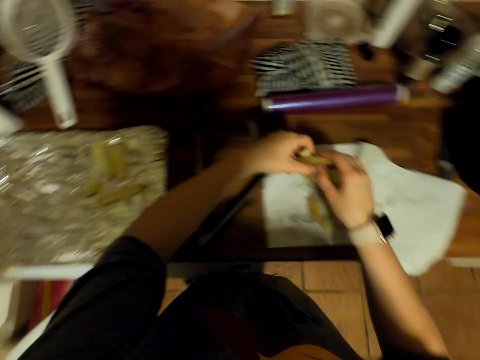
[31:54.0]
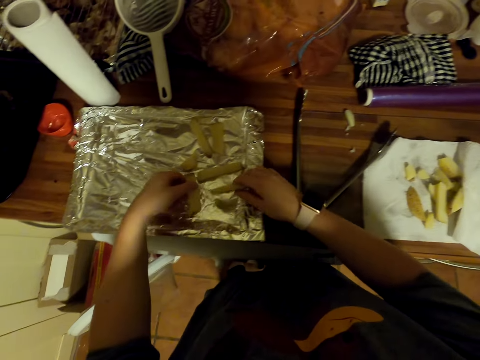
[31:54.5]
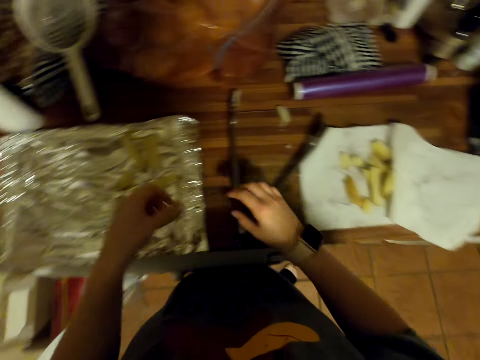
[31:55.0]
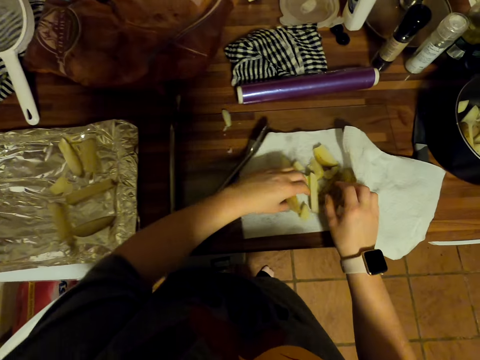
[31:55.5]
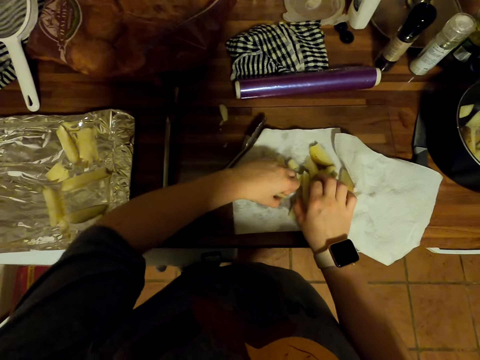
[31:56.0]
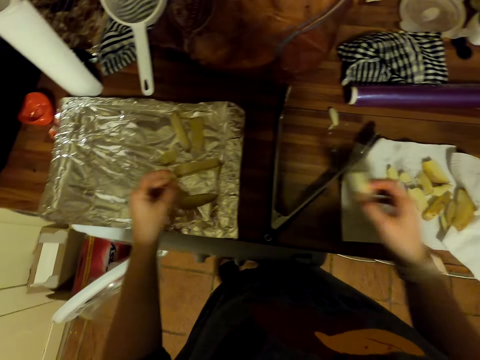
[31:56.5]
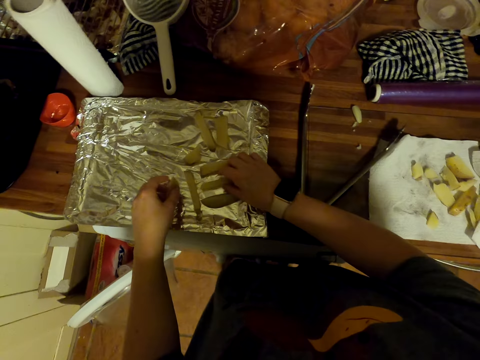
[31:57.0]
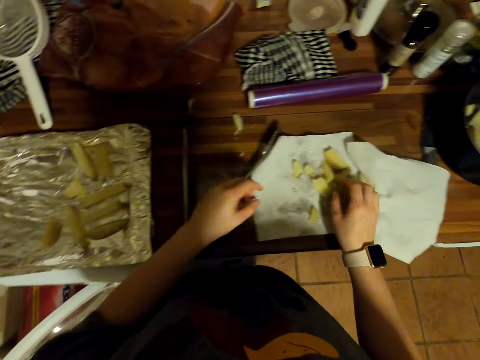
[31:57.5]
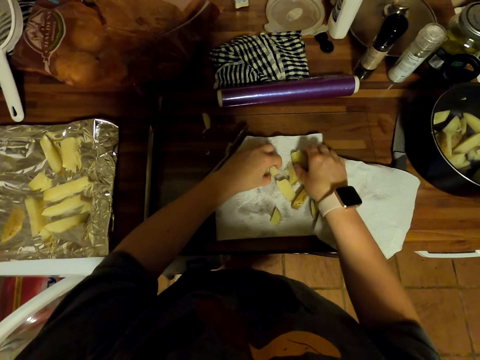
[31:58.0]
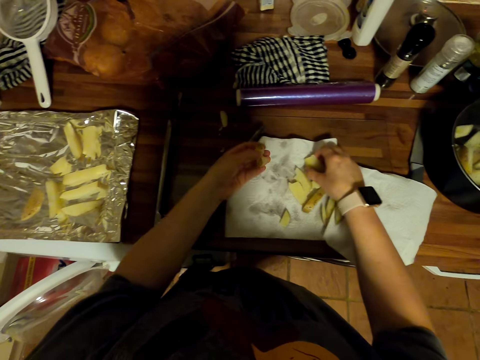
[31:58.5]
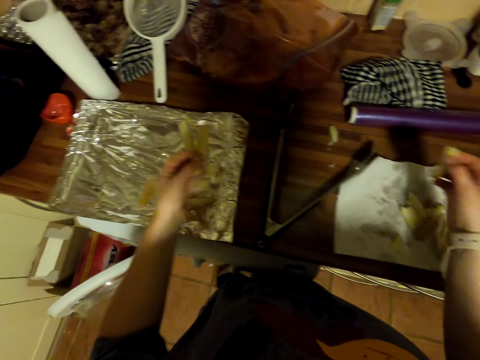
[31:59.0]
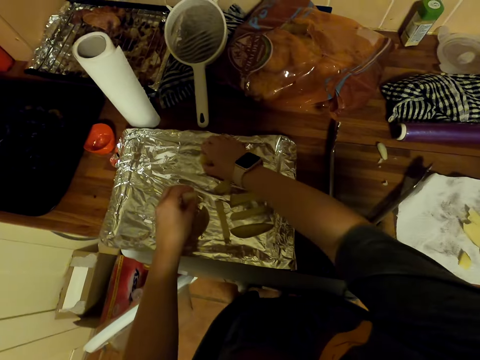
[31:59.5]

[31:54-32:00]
The camera wearer puts the potatoes on the tray. They pick up potatoes on the kitchen tissue. They put the potatoes on the tray. They pick up potatoes on the kitchen tissue. They put the potatoes on the tray.

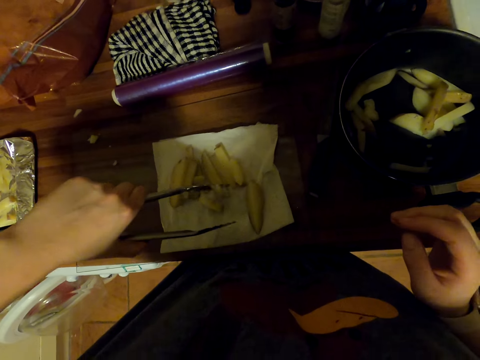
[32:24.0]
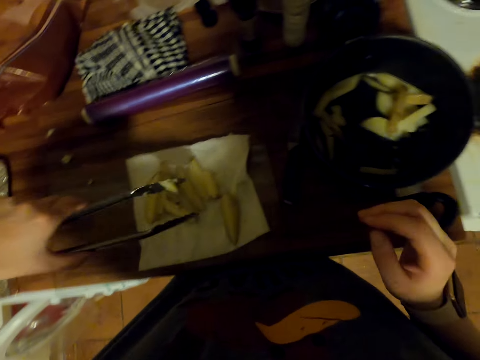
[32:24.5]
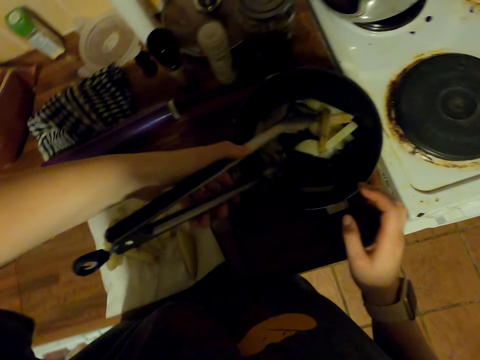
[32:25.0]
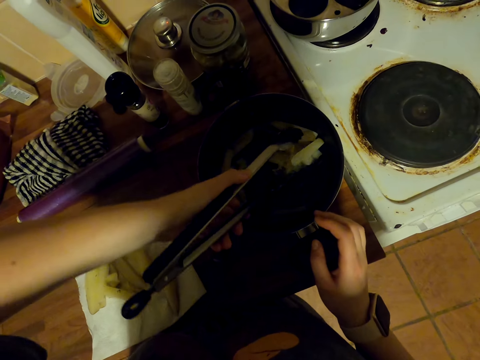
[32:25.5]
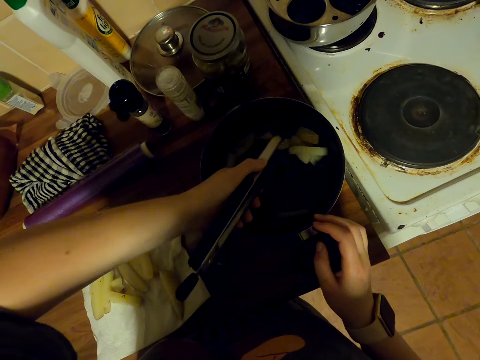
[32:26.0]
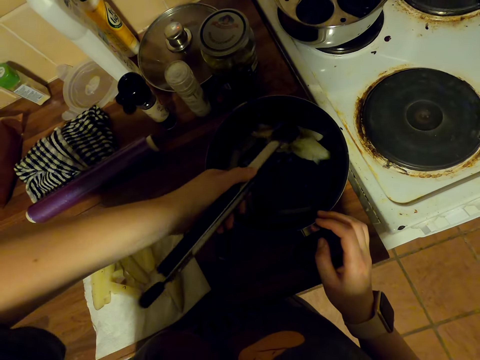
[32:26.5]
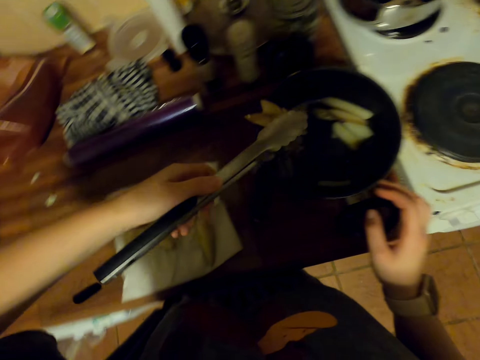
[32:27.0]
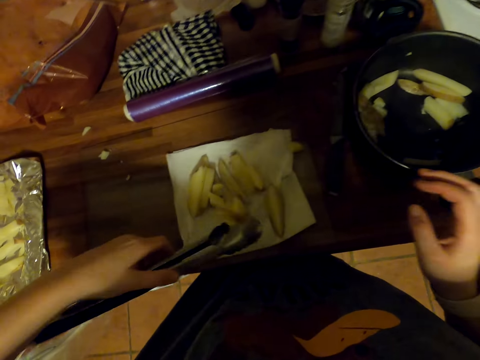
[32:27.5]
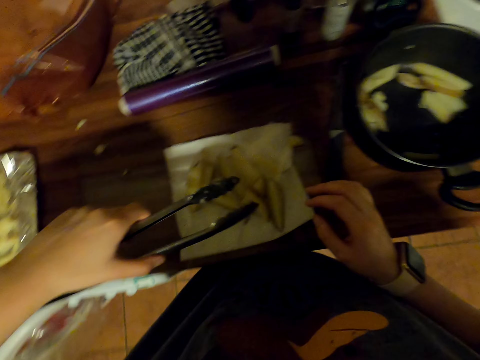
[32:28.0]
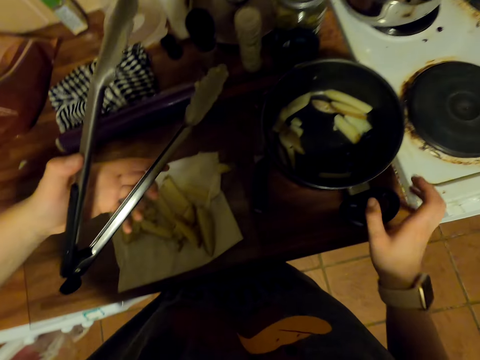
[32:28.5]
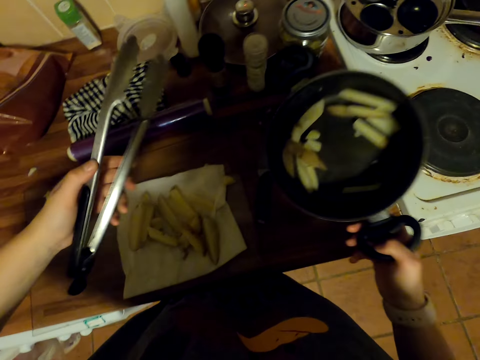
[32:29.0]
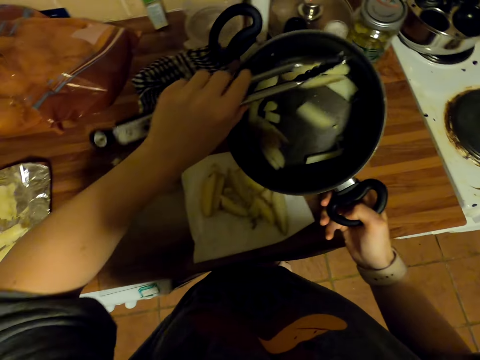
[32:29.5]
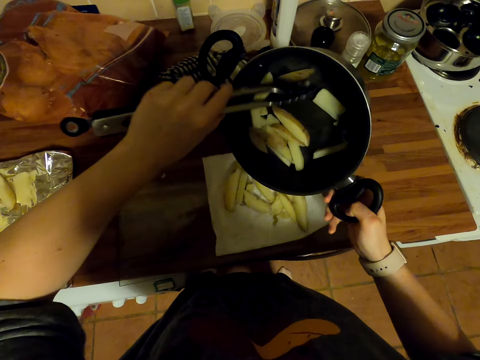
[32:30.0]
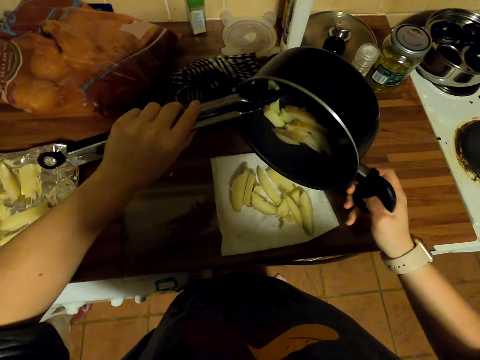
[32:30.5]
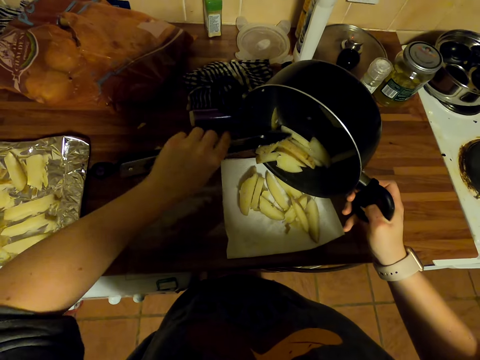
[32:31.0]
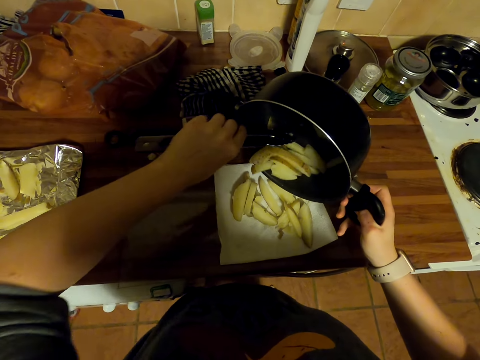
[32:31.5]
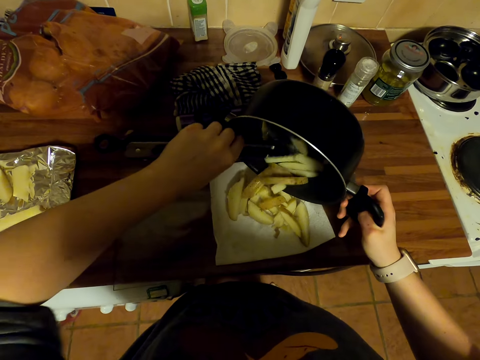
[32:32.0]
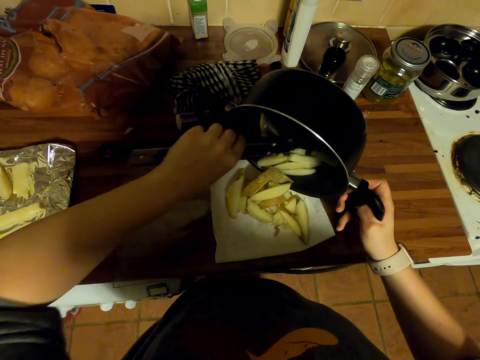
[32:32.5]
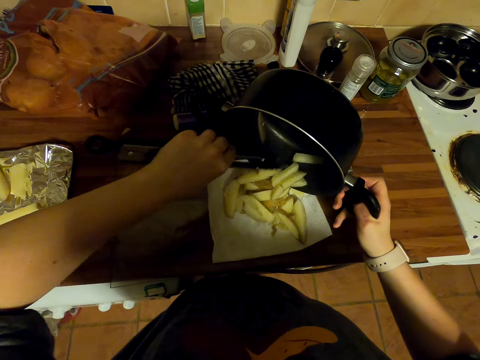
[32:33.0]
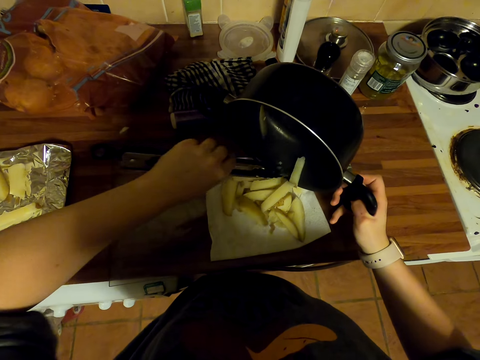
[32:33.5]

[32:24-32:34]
The camera wearer picks up potatoes in a pot with tongs. They put the potatoes on a kitchen tissue. They pick up the pot on the countertop. They scoop potatoes in the pot with the tongs onto the kitchen tissue.

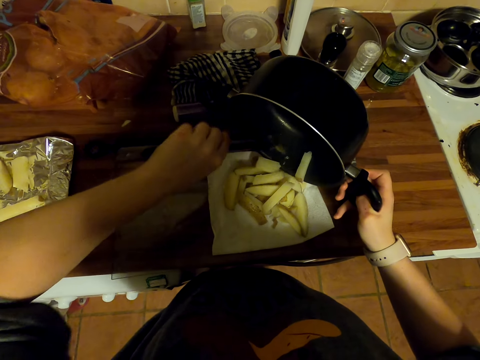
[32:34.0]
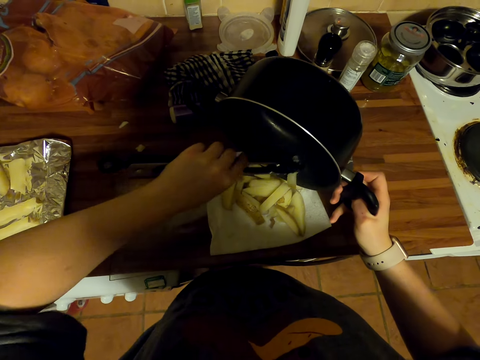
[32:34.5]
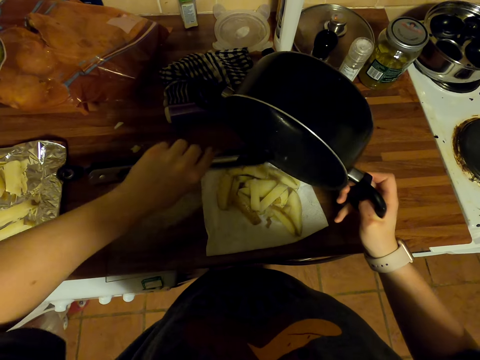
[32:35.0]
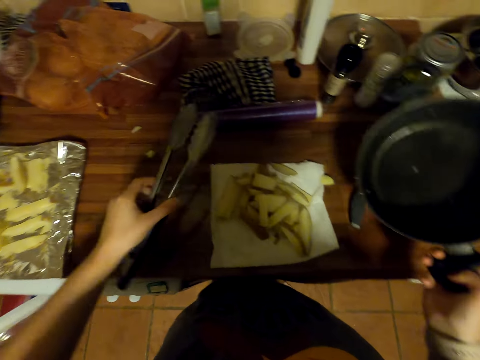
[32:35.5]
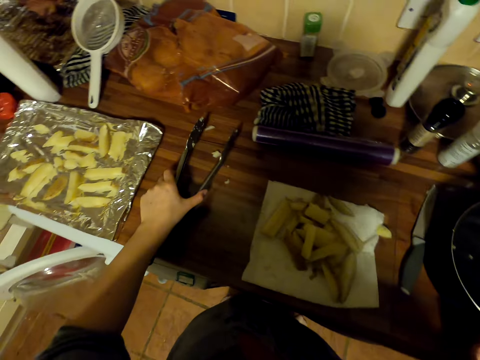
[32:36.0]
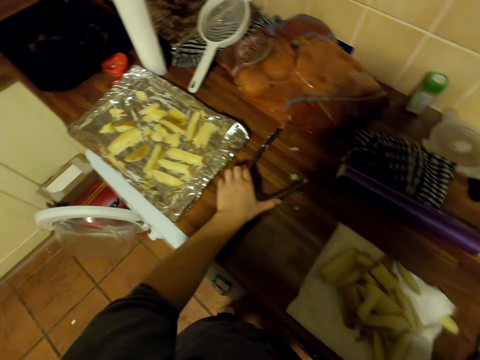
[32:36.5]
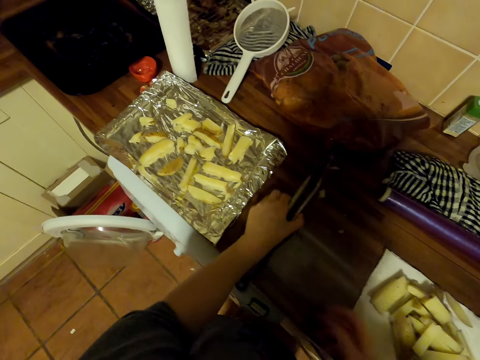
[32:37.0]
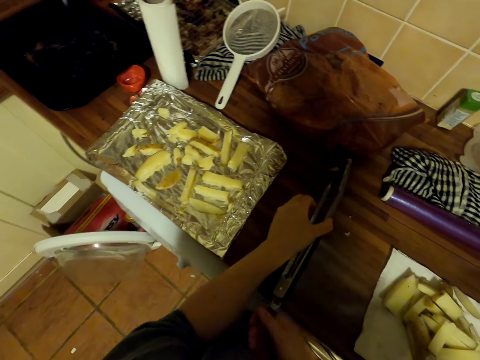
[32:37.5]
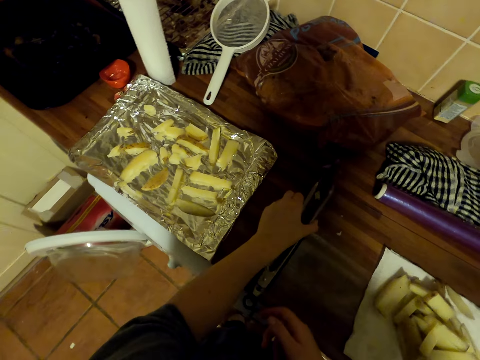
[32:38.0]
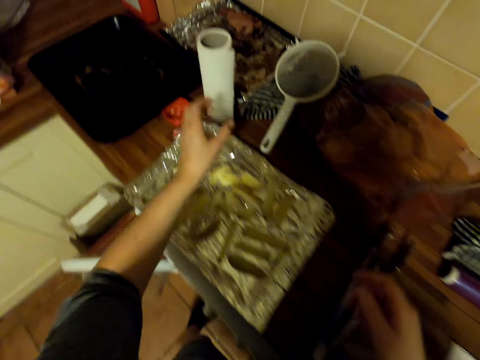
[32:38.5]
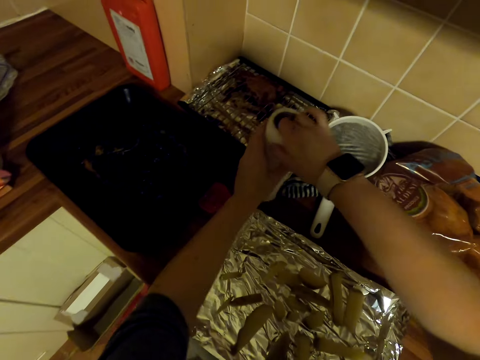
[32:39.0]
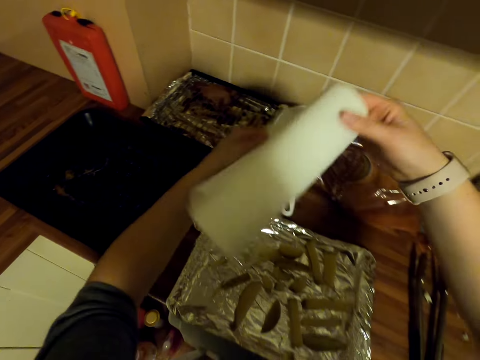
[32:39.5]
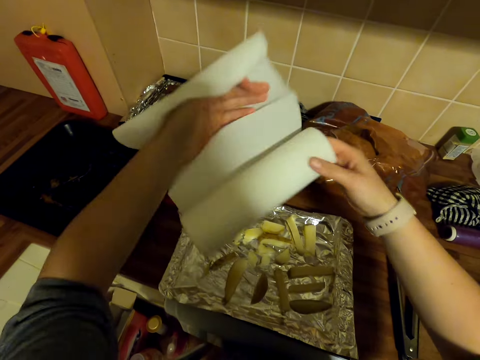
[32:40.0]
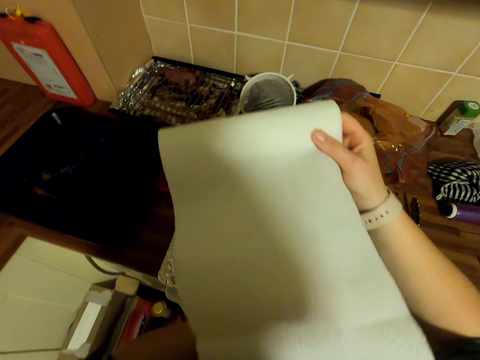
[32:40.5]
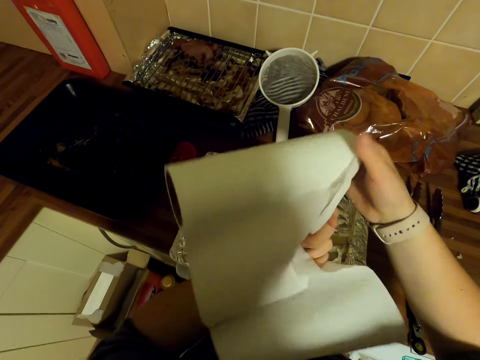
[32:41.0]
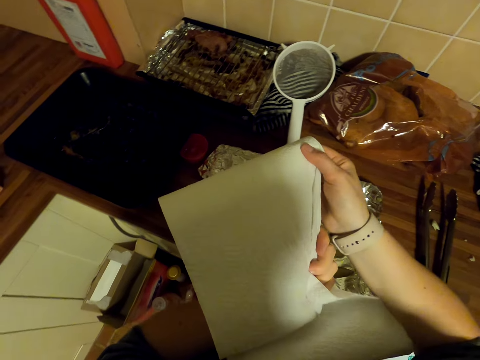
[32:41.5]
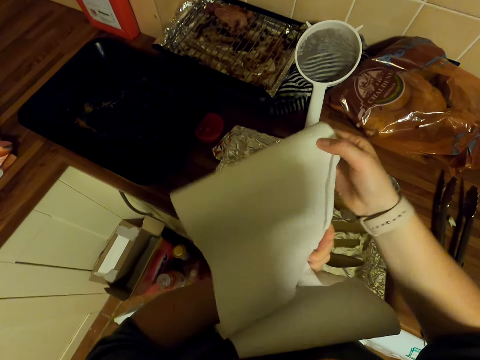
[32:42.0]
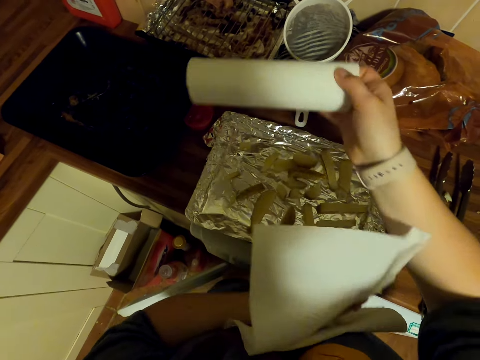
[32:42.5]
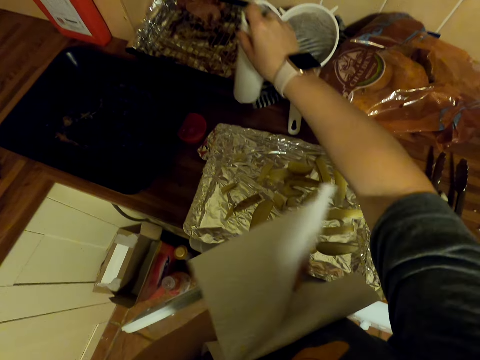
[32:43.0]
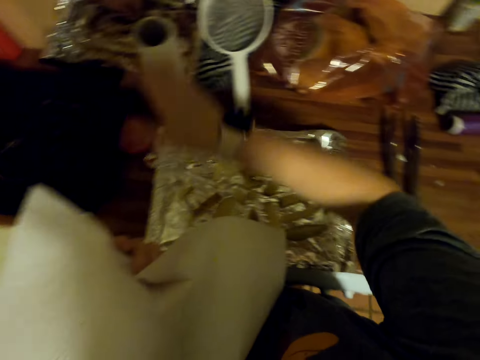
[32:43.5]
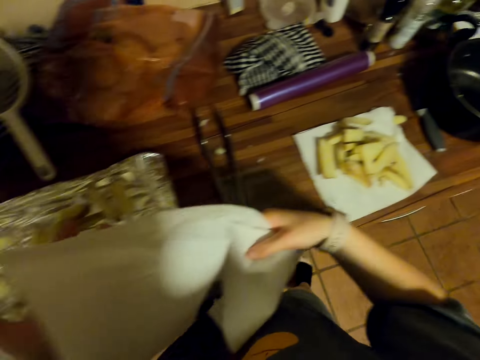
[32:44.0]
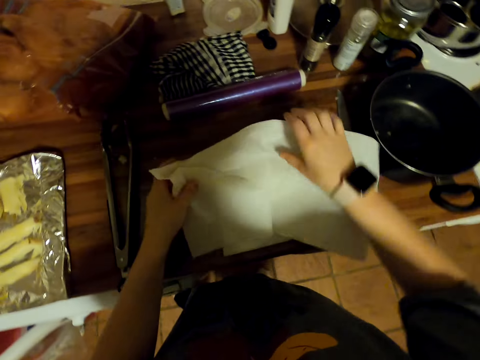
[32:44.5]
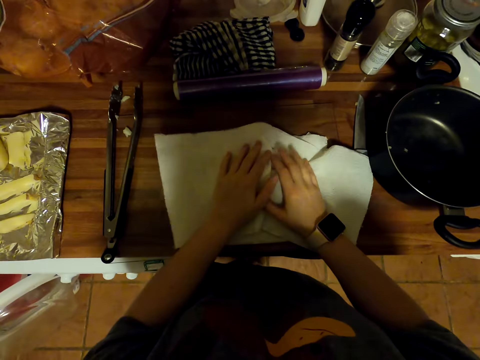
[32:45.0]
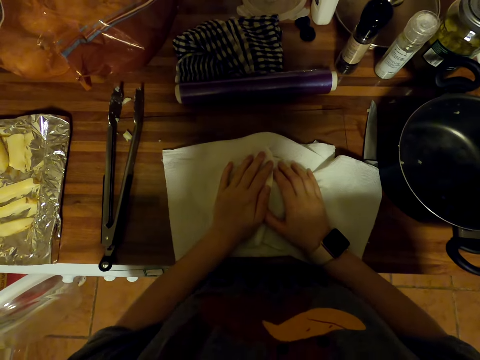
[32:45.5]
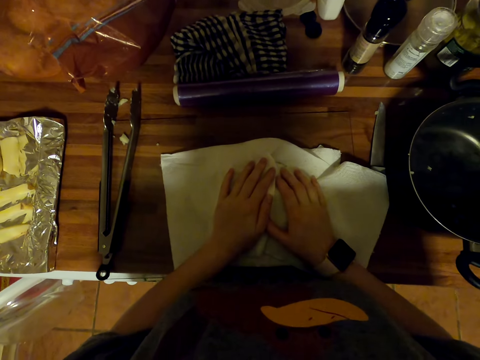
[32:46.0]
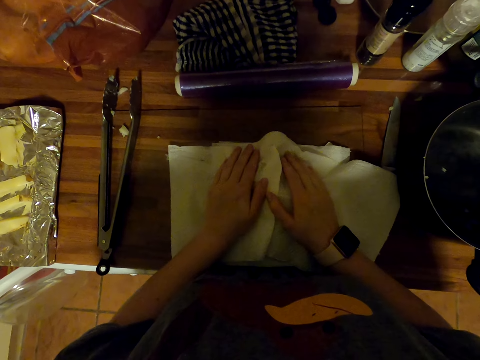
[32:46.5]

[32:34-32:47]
The camera wearer puts the pot on the countertop. They move the tongs on the chopping board, adjust the tongs and put the tongs on the chopping board. They pick up the kitchen tissue roll on the countertop. They unroll the kitchen tissue. They cut the kitchen tissue. They put the kitchen tissue roll on the countertop. They touch the kitchen towel. They move around. They cover the potatoes with a kitchen tissue. They dry the potatoes with the kitchen tissue.
